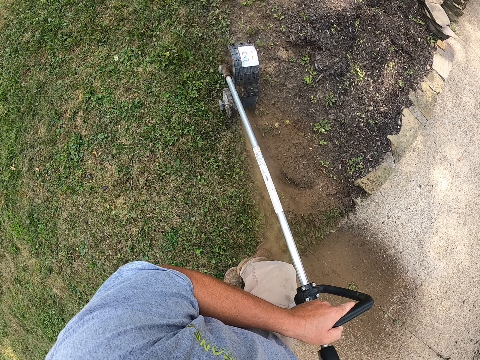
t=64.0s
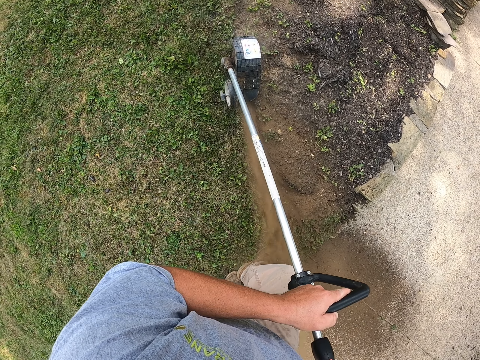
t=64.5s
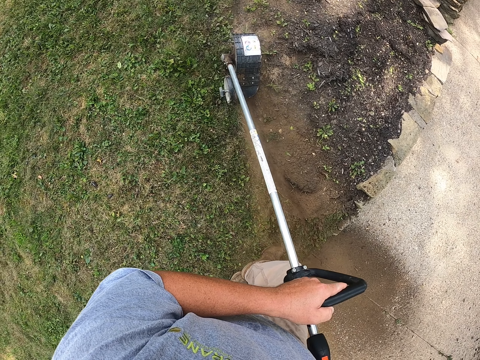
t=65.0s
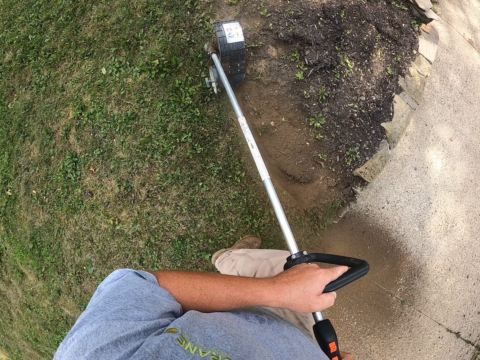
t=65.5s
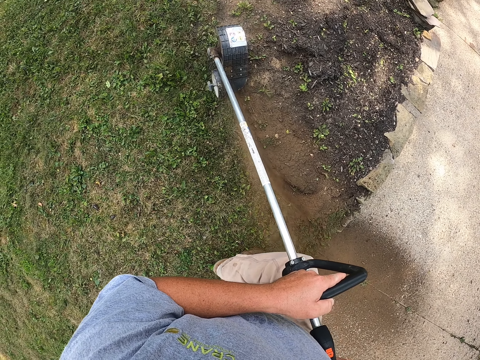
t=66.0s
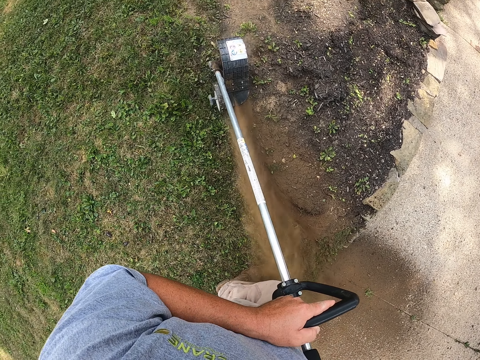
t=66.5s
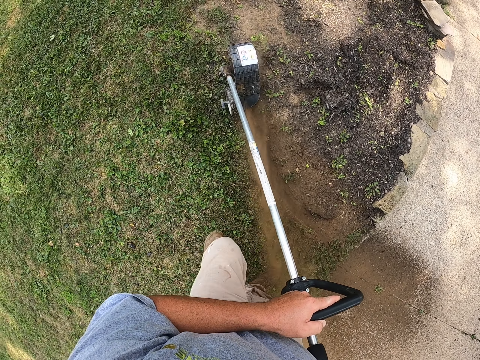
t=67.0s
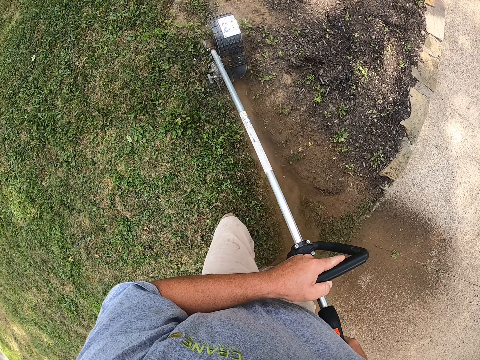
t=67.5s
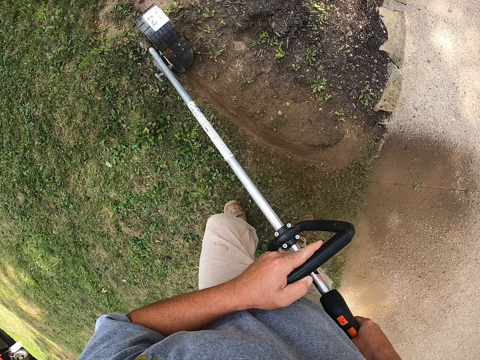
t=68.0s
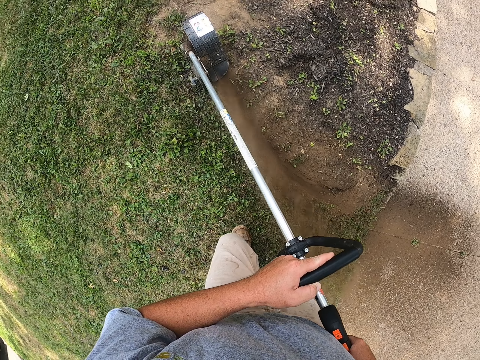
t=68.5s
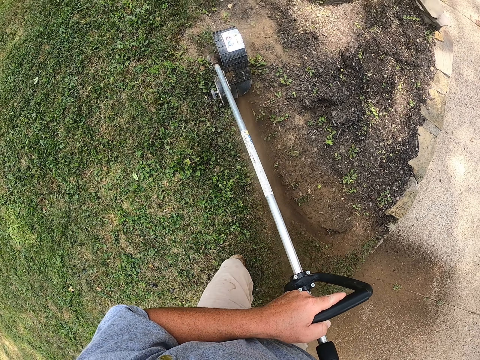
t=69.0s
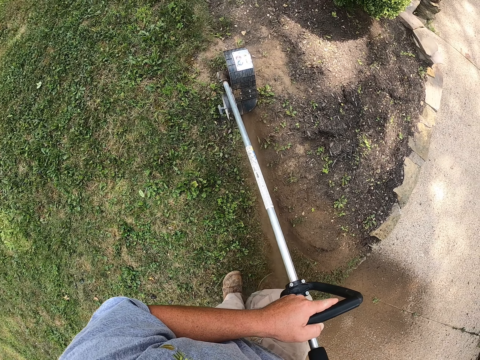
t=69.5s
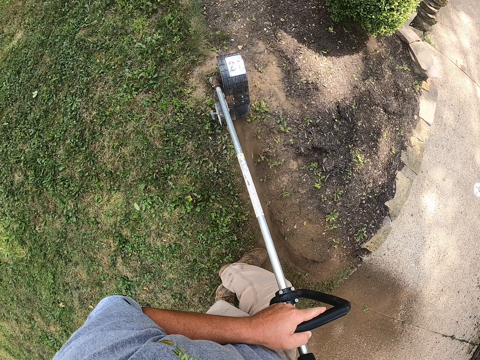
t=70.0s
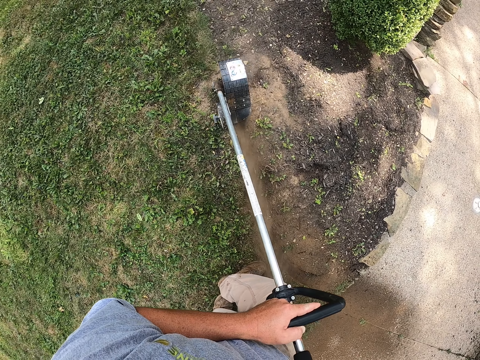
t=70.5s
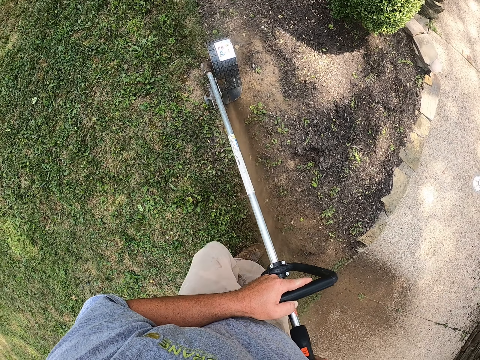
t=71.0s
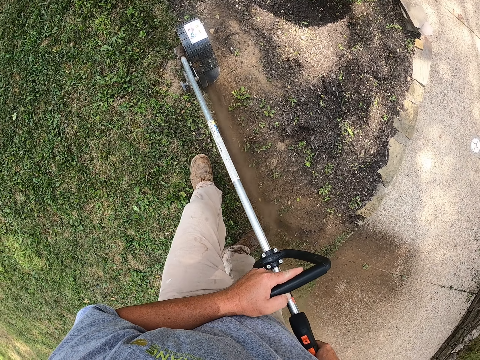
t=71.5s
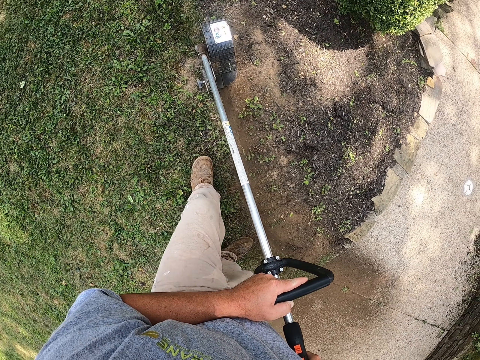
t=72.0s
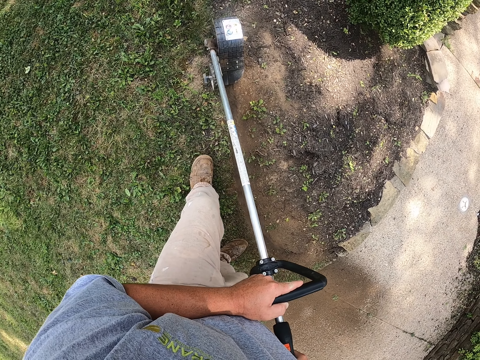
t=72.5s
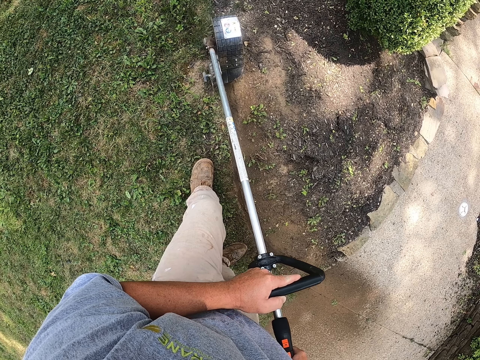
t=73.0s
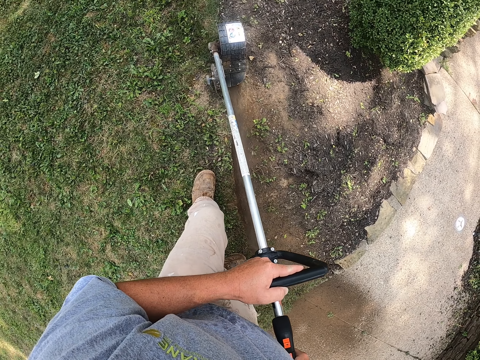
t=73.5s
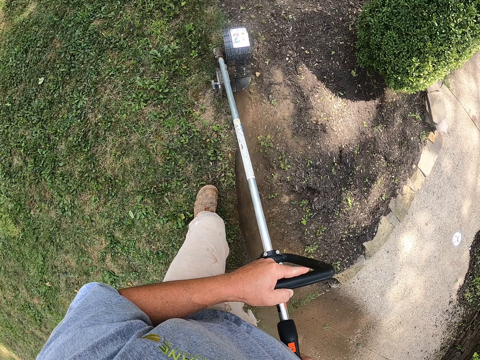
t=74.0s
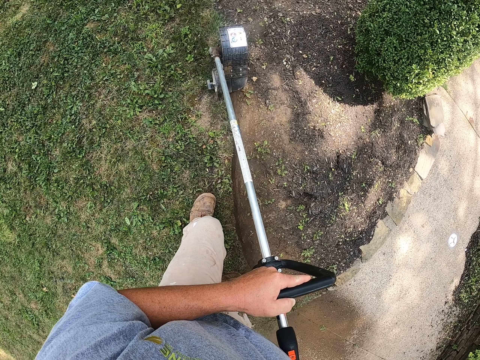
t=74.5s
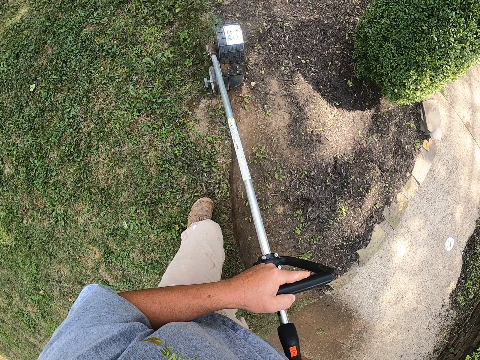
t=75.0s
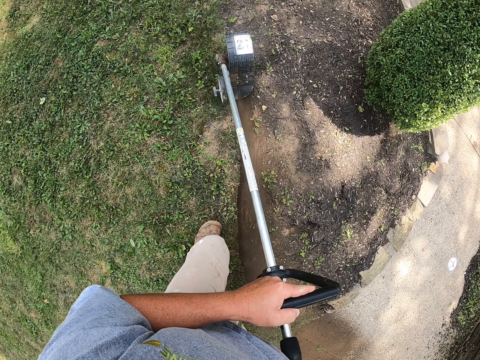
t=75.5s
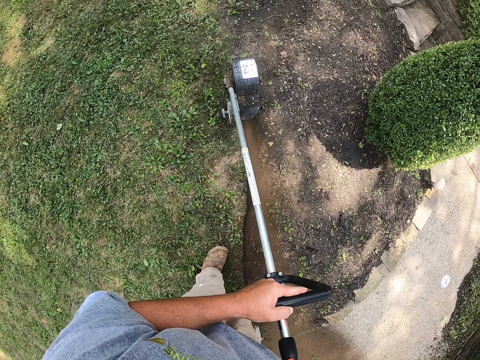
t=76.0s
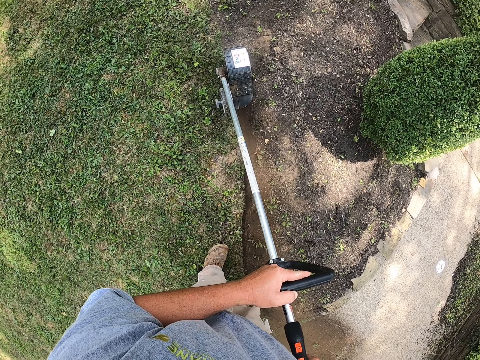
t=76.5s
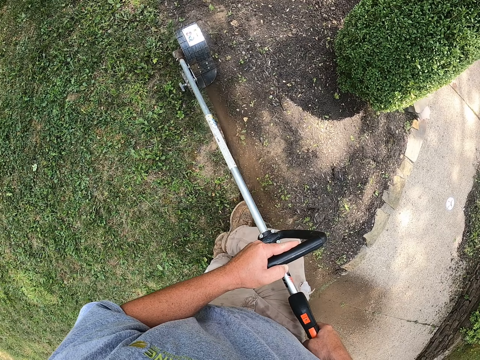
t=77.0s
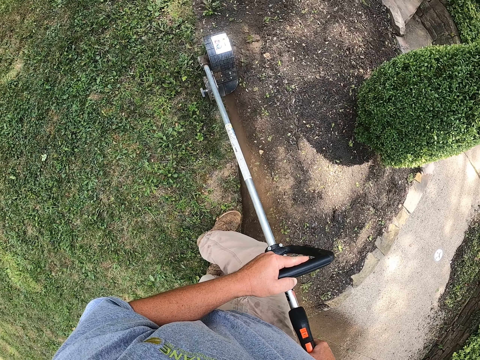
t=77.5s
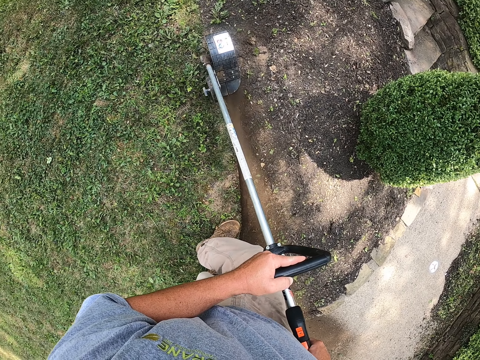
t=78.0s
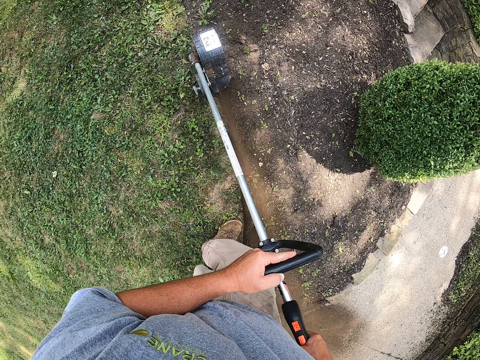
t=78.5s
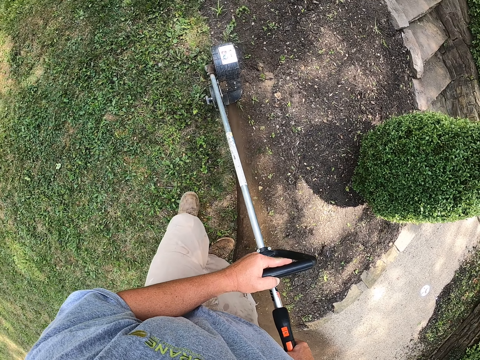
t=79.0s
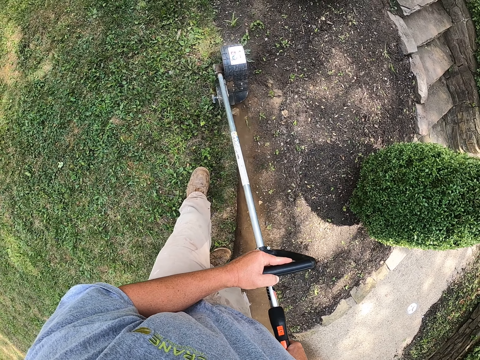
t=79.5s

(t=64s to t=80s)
The camera wearer walks on the grass. They cut grass with a brush cutter. They stand on the grass. They walk on the grass and cut grass with the brush cutter.

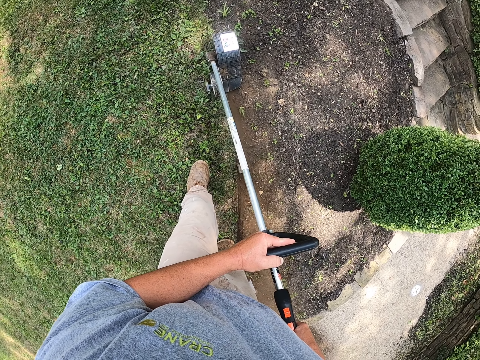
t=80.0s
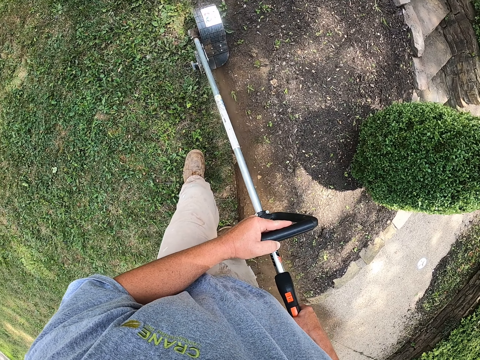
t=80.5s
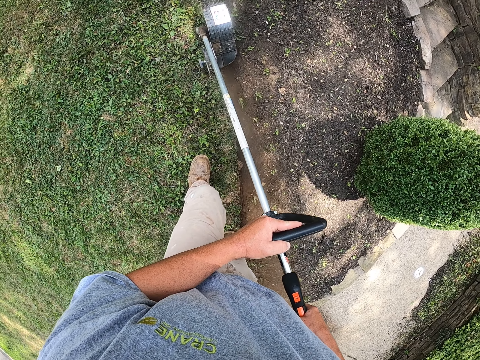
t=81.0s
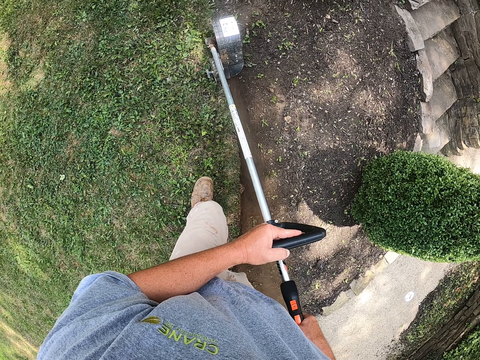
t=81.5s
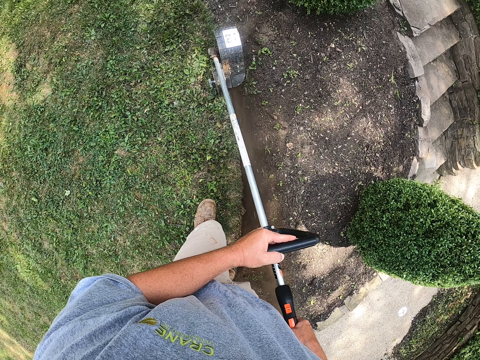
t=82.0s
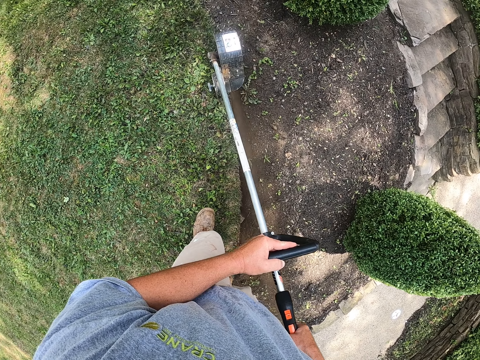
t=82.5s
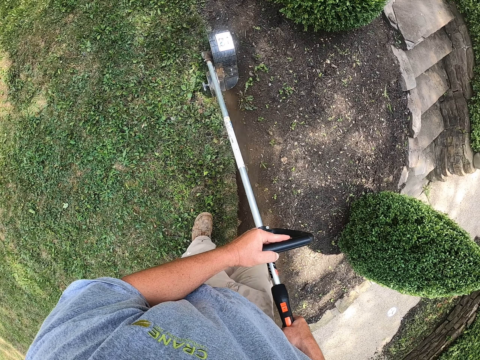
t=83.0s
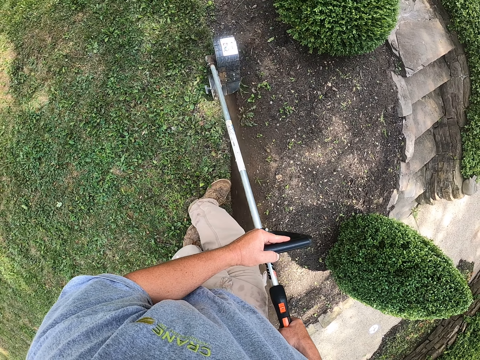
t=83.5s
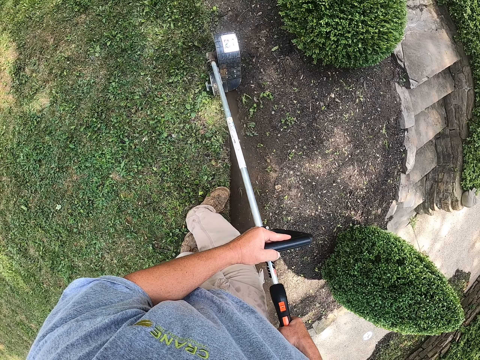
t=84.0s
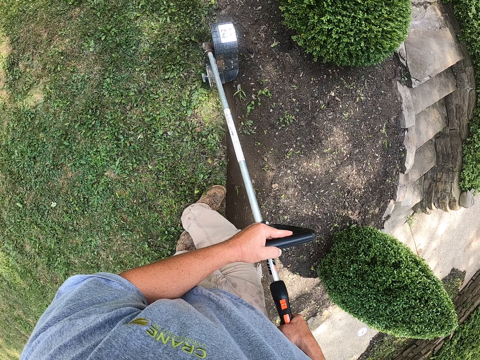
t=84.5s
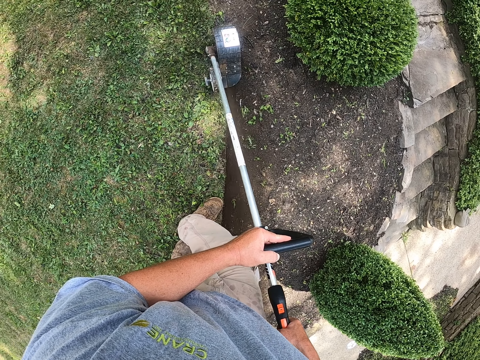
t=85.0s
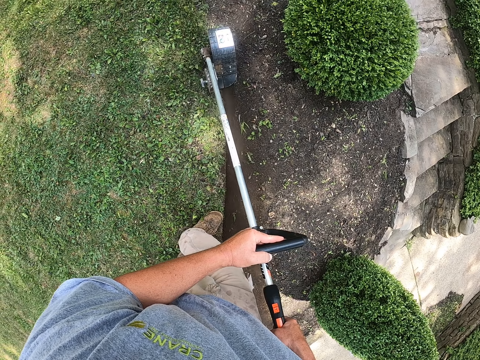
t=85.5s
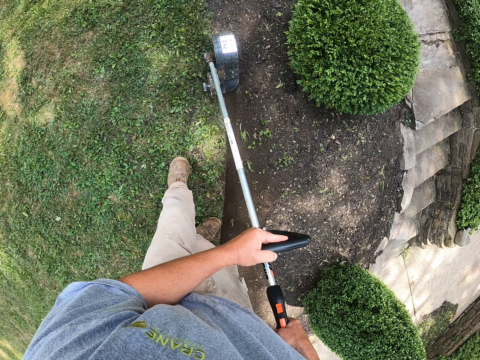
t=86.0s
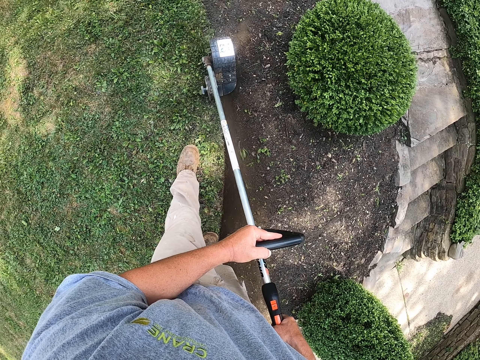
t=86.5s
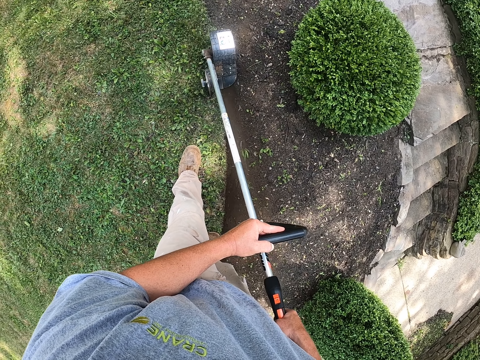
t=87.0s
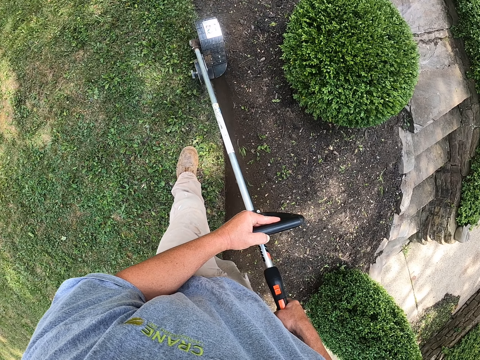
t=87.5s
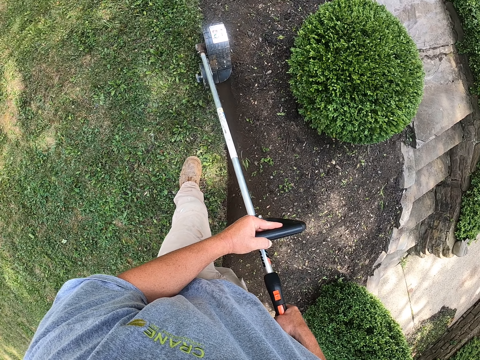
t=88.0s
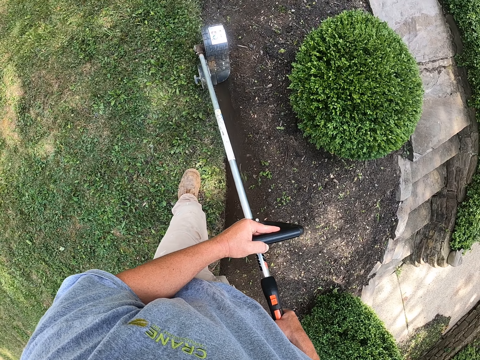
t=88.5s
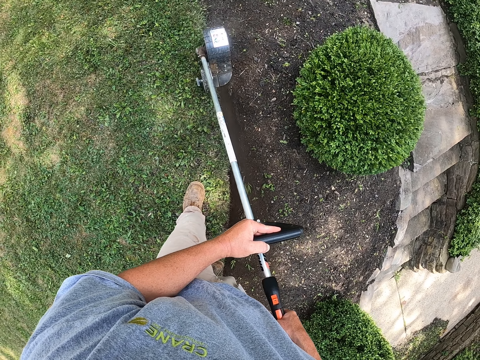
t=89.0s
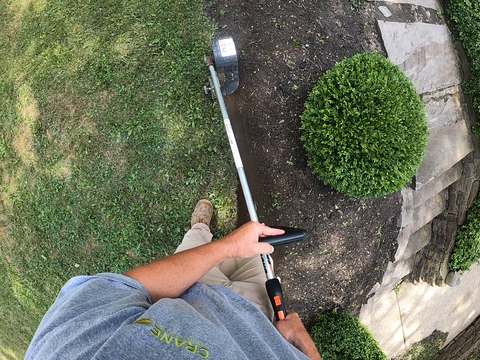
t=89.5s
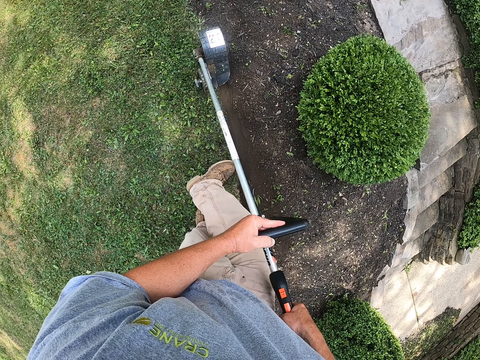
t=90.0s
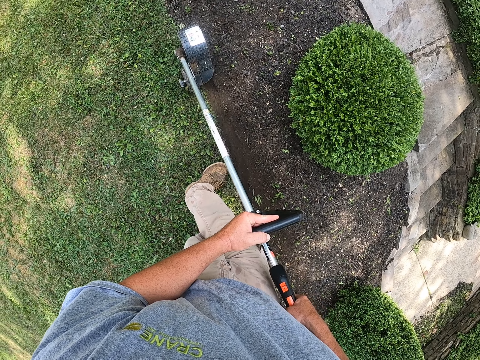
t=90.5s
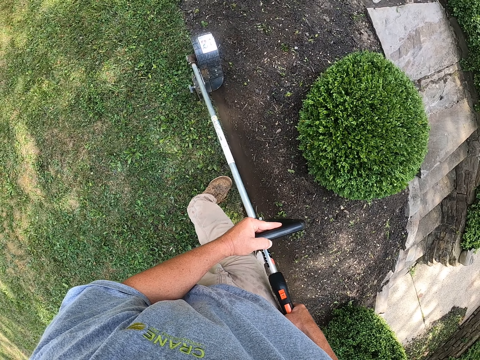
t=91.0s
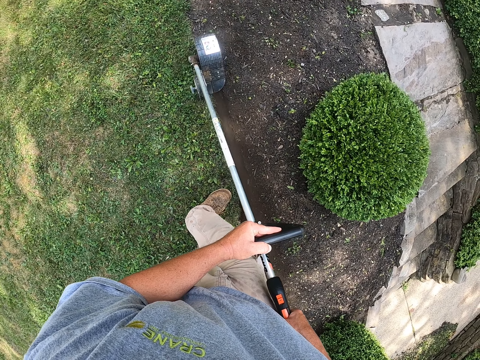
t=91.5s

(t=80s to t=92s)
The camera wearer stands on the grass. They cut grass with a brush cutter. They walk on the grass and cut grass with the brush cutter.
